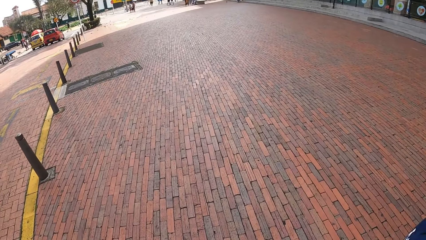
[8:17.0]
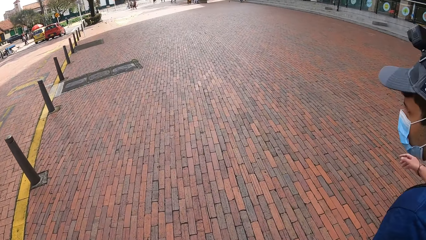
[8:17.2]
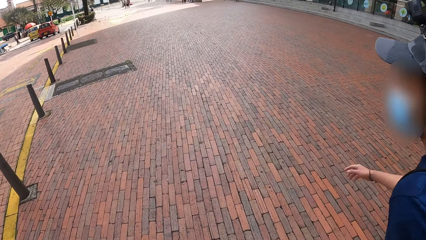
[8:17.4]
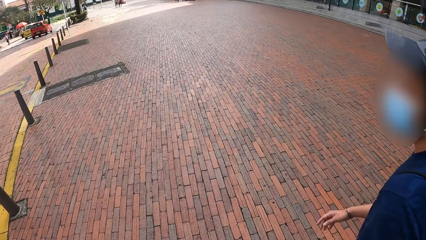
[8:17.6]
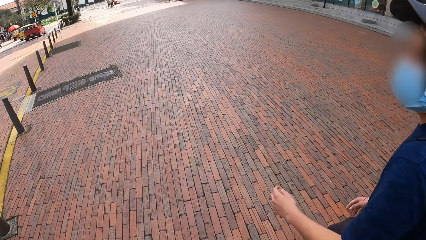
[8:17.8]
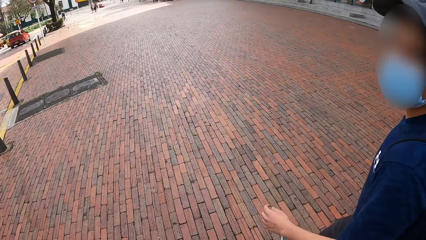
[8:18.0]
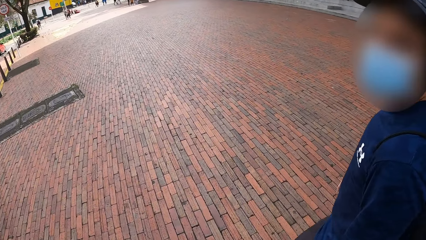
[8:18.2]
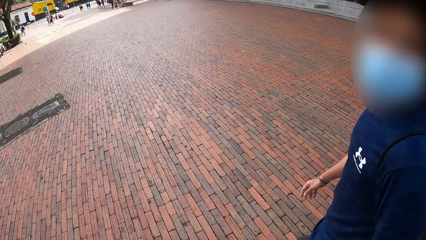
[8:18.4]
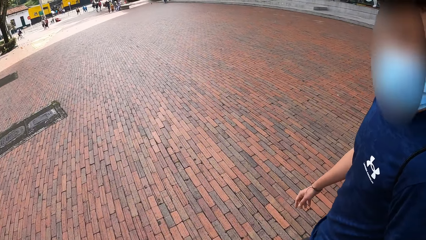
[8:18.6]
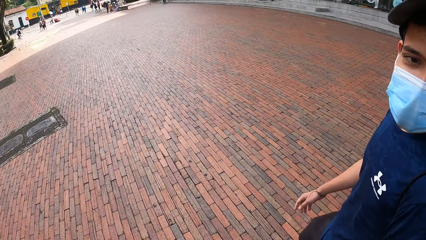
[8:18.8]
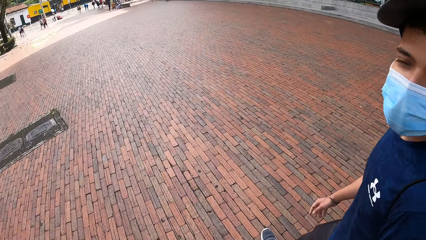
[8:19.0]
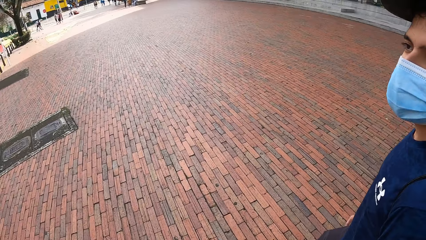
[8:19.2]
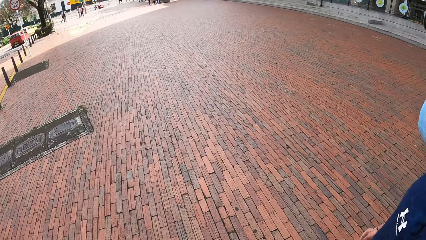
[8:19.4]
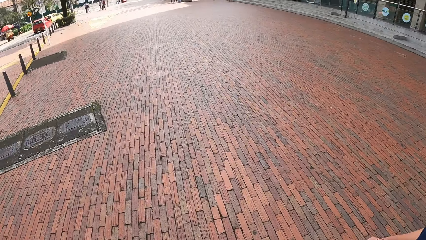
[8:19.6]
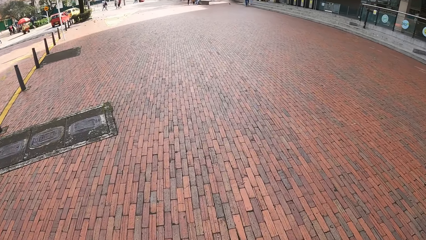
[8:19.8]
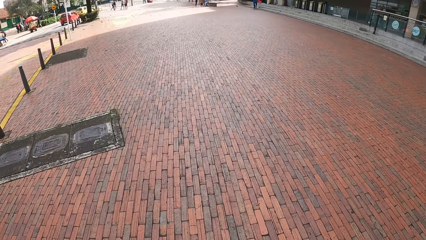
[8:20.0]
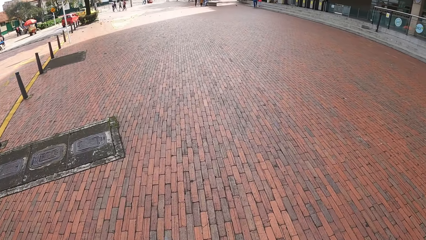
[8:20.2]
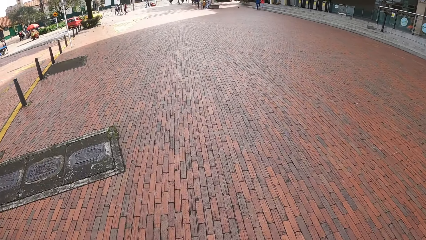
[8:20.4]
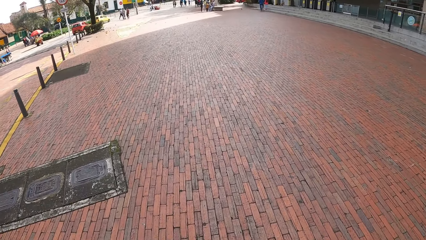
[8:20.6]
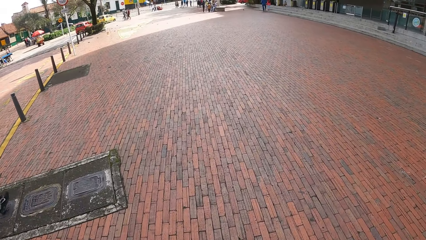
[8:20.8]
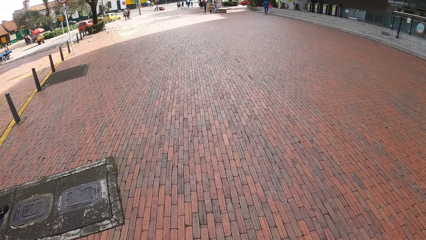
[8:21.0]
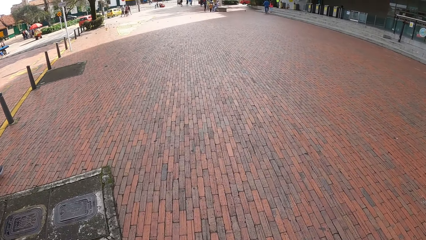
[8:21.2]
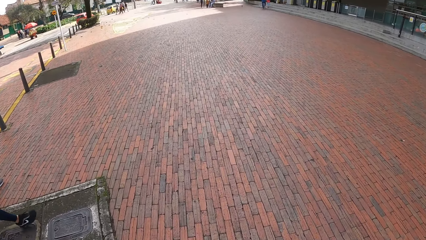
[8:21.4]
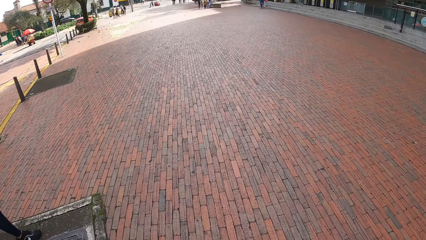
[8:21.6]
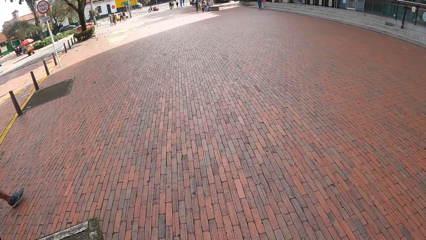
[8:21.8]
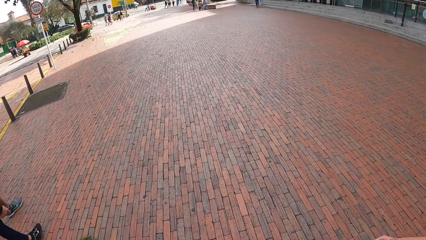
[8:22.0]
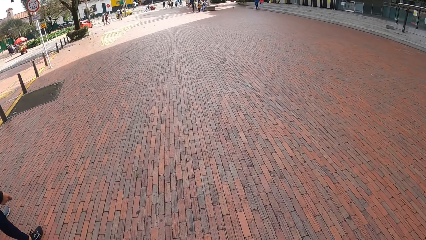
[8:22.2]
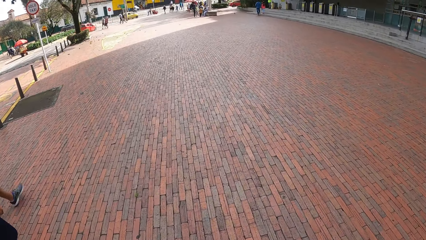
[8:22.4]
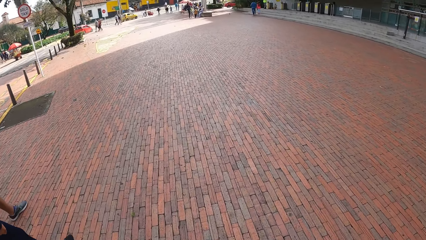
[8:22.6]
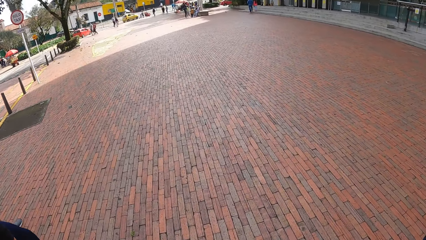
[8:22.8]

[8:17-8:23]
The camera wearer talks to a person walking.

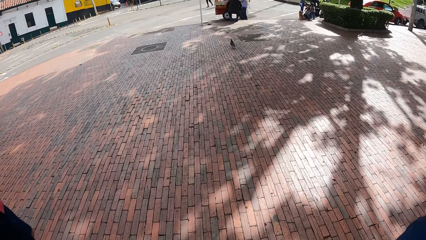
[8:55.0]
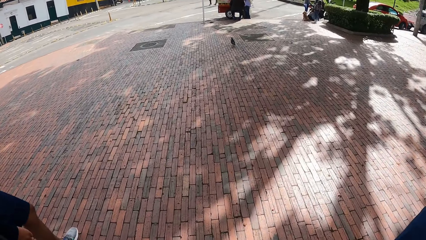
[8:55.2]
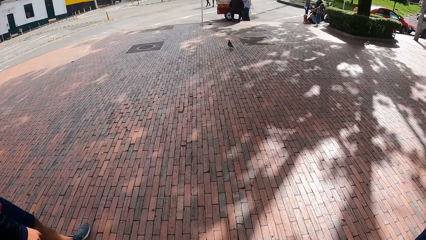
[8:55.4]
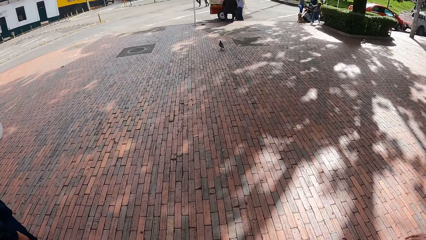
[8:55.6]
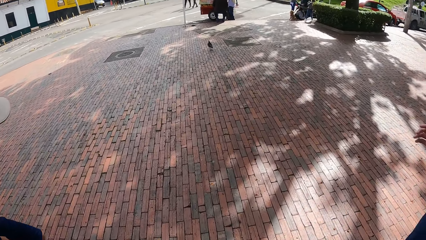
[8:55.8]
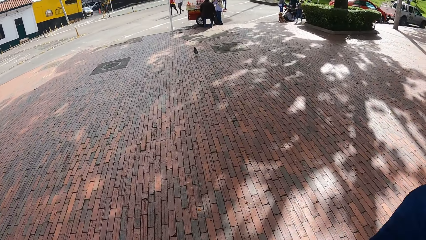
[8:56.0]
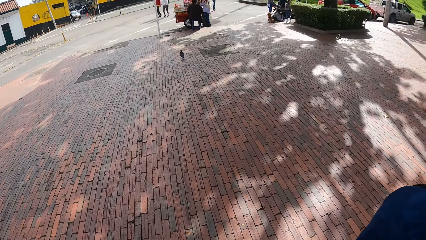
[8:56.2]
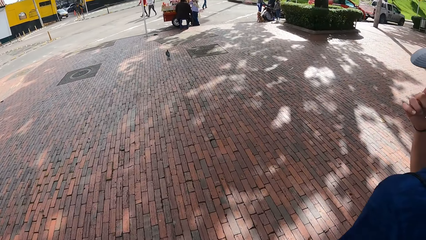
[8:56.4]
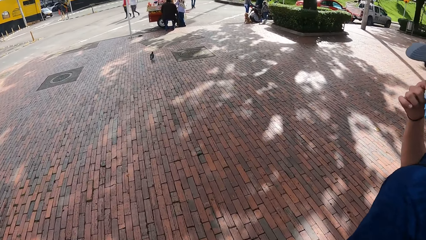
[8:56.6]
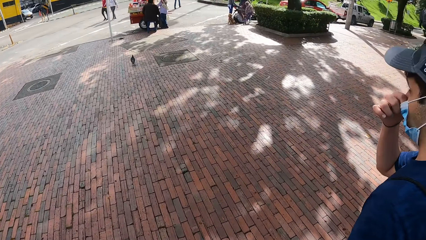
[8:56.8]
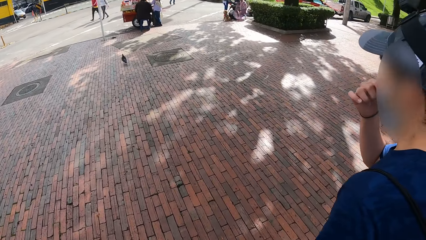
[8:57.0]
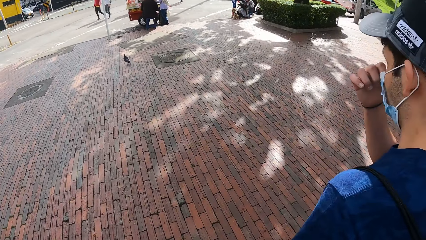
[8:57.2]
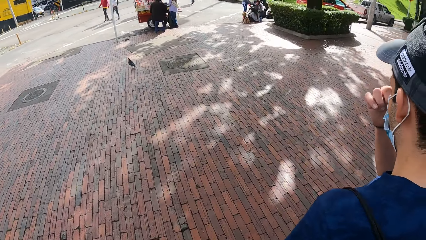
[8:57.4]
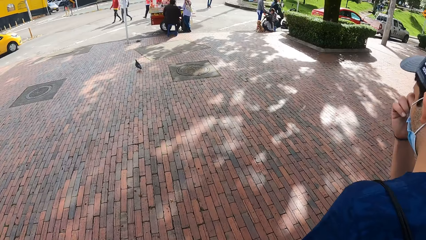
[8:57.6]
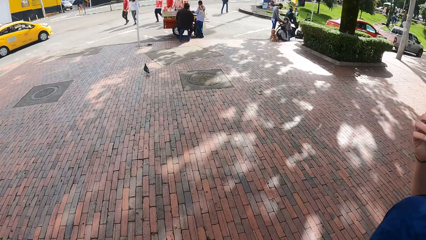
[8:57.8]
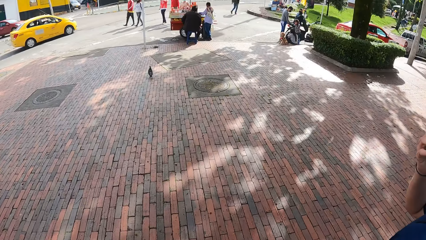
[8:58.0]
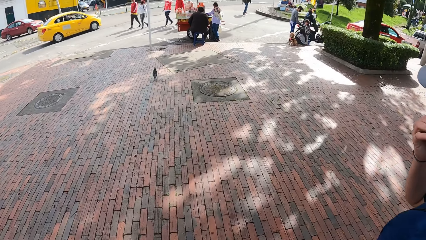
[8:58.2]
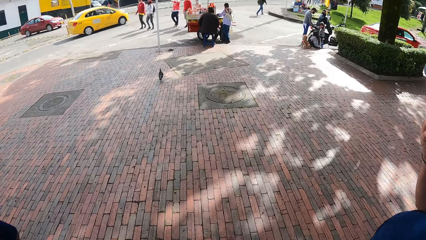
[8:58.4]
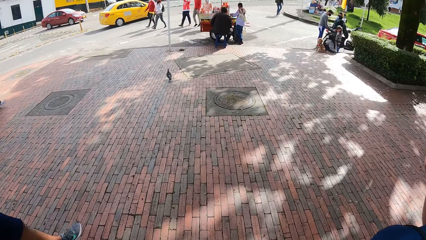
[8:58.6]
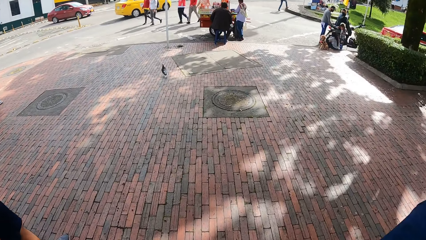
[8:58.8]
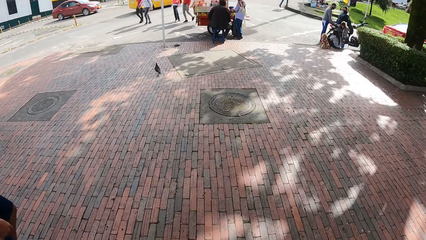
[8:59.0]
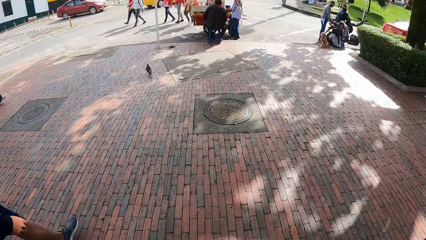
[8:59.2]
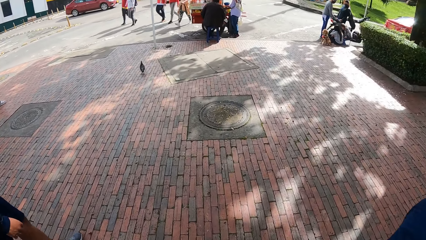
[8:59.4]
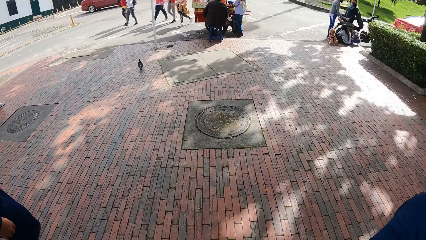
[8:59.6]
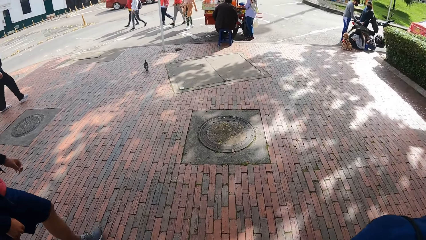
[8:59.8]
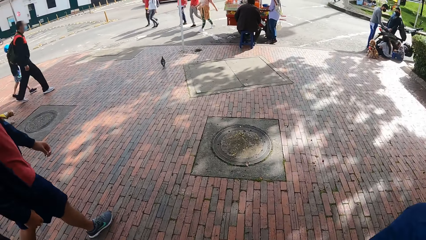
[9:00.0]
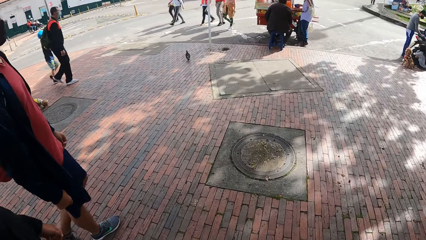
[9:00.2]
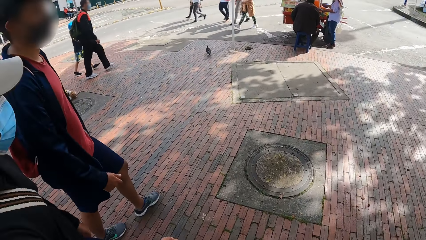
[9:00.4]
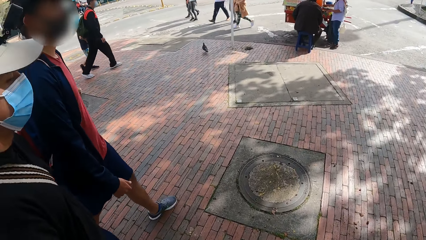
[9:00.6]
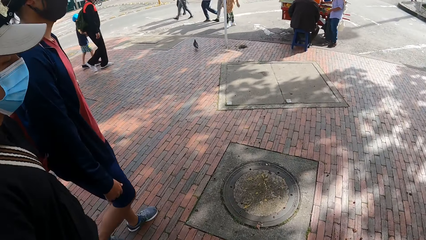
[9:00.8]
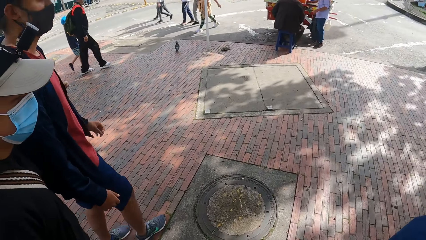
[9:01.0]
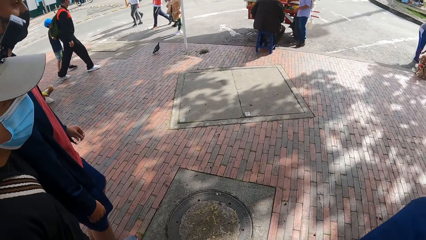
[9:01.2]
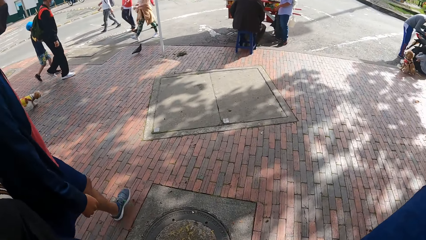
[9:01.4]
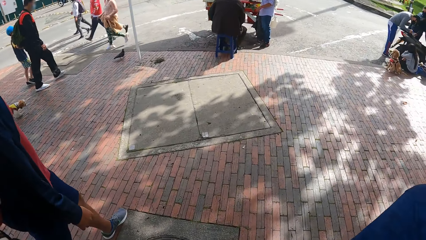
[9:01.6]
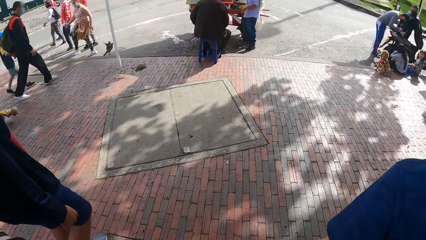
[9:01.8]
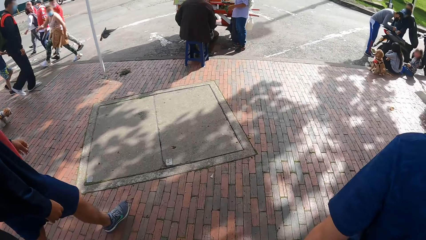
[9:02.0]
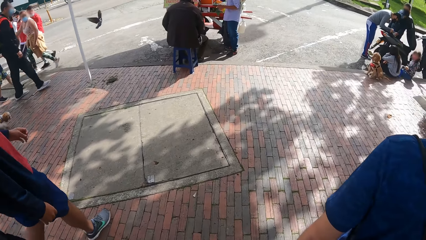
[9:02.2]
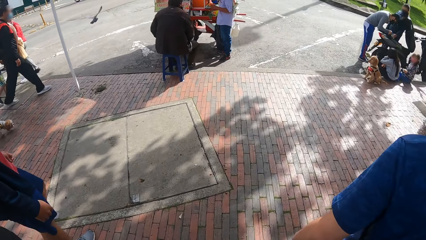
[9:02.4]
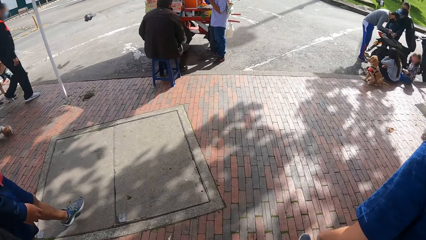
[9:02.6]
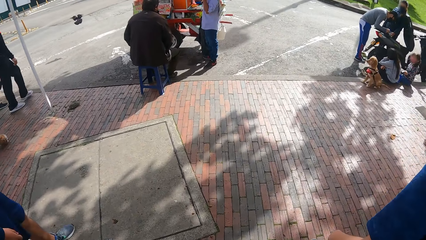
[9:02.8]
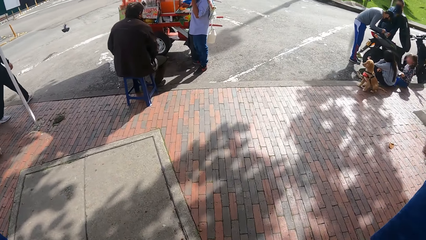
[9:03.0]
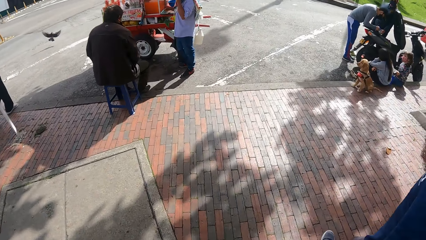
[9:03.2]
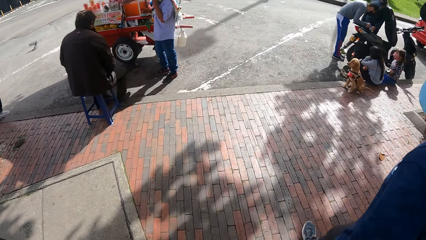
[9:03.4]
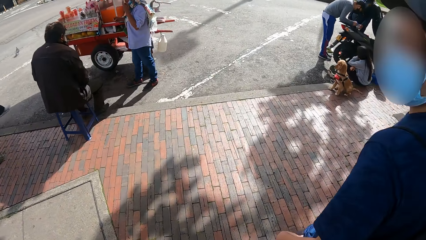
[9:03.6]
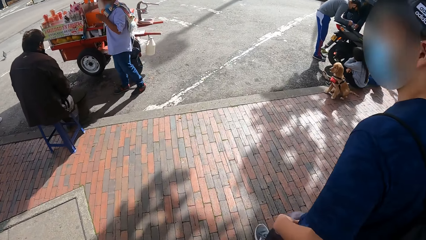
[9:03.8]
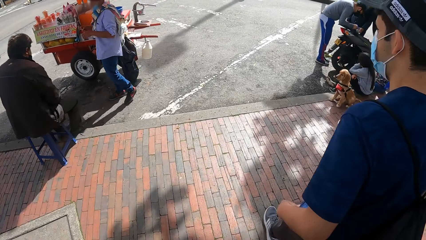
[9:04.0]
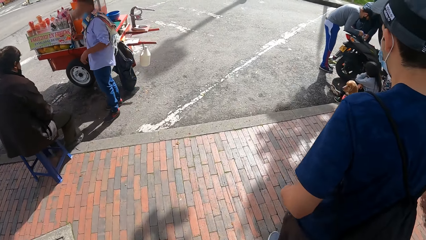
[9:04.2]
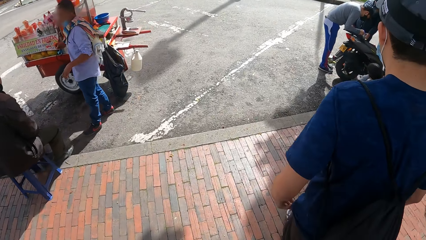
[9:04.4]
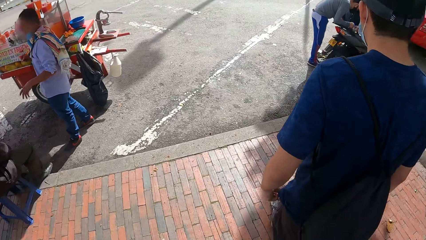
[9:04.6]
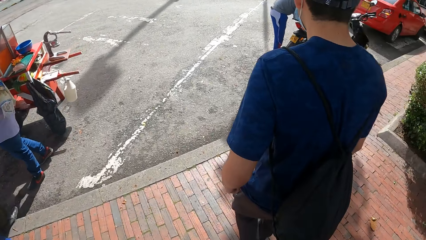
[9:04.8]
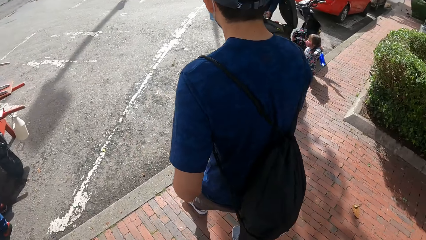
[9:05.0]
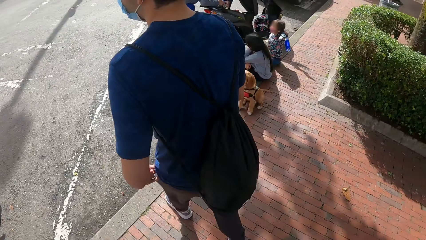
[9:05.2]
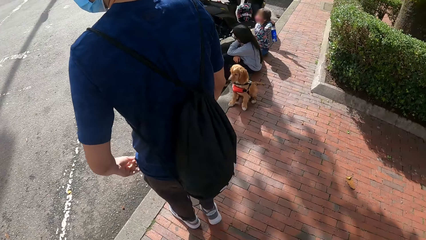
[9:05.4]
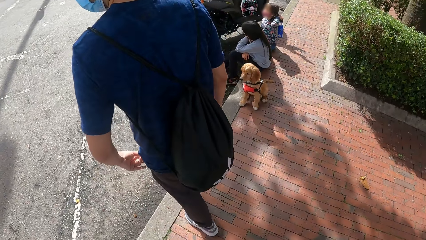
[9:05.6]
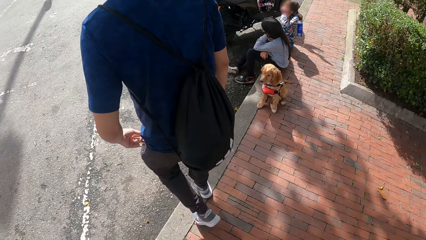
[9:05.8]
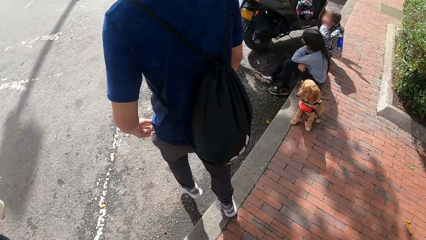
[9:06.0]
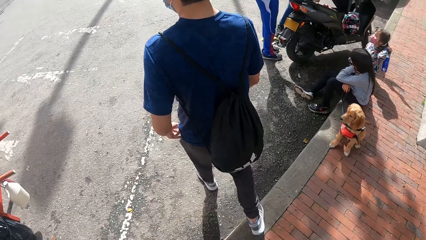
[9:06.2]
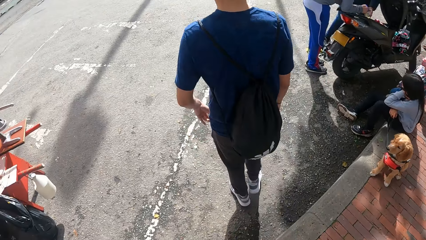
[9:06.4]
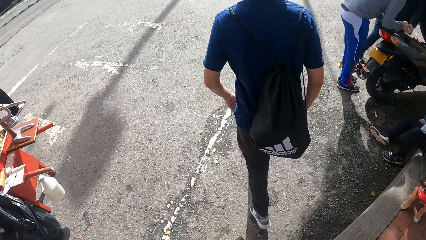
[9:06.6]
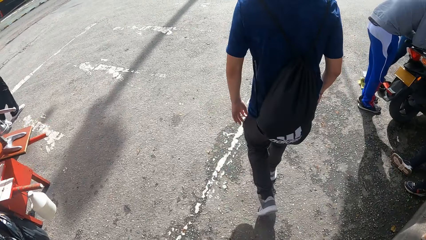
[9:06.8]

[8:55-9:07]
The man adjusts the mask on his face with his right hand.
